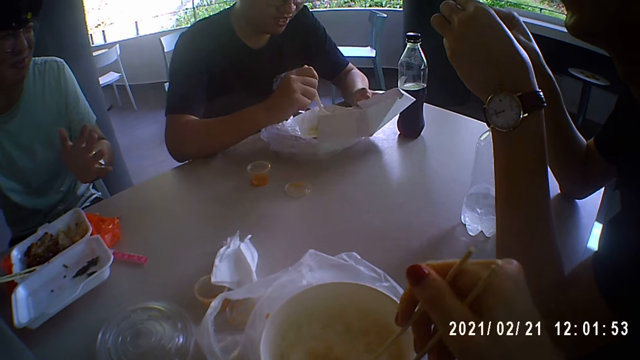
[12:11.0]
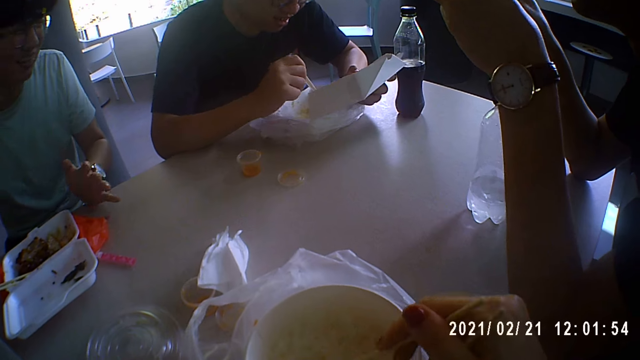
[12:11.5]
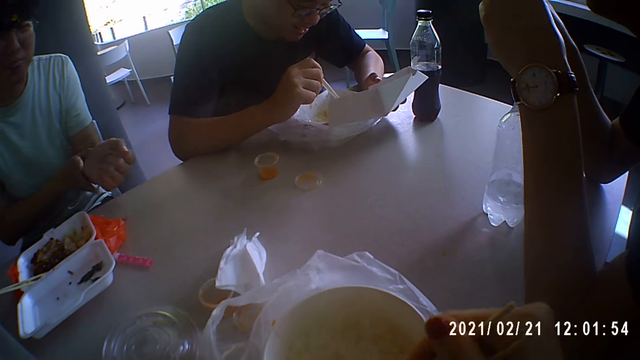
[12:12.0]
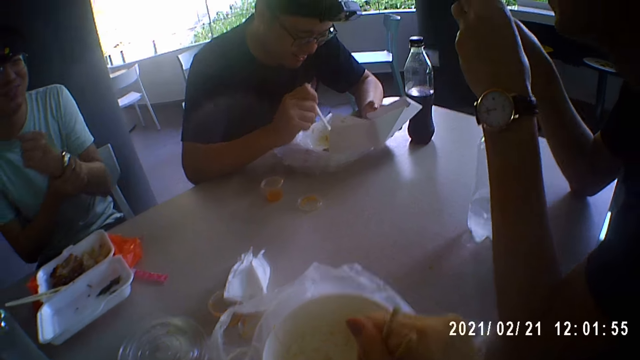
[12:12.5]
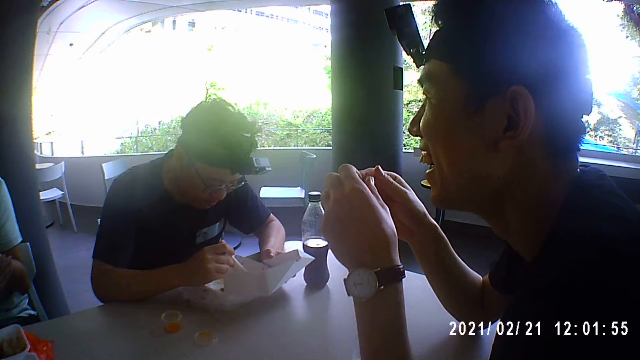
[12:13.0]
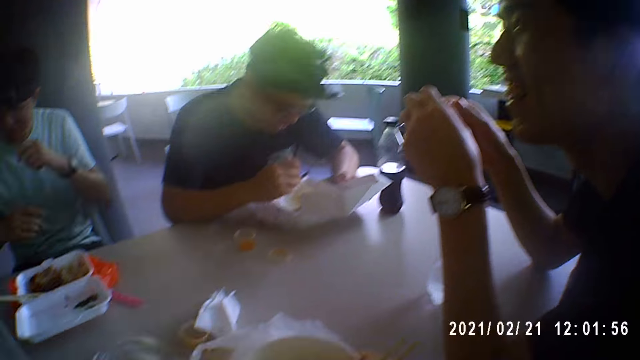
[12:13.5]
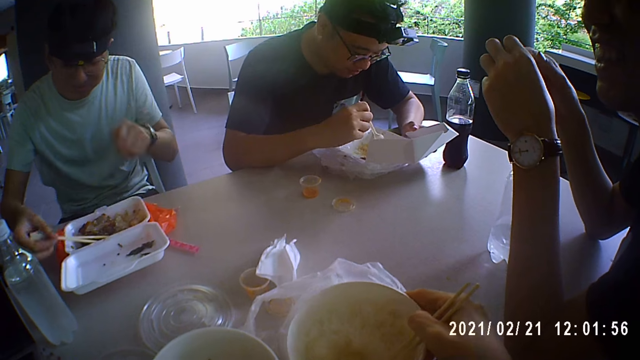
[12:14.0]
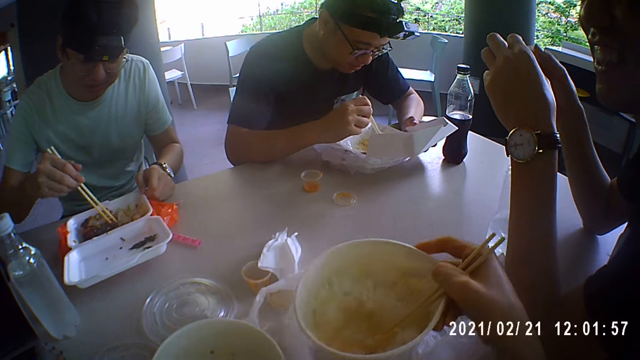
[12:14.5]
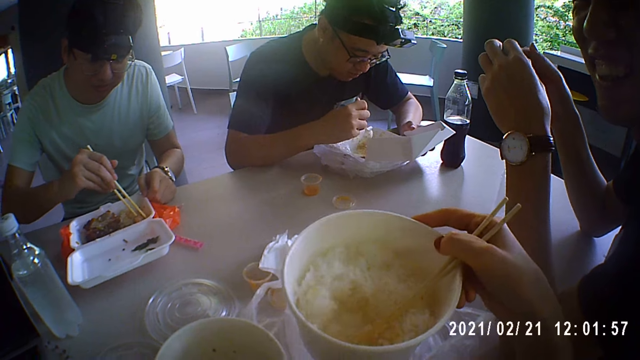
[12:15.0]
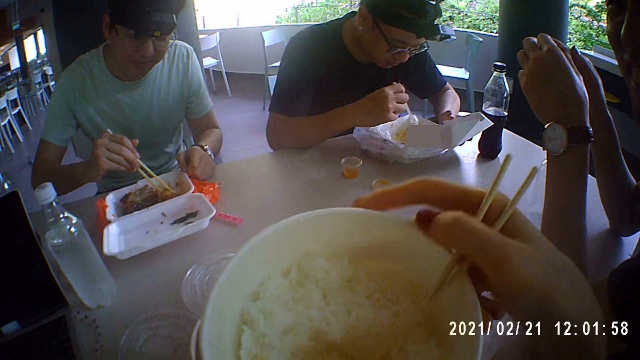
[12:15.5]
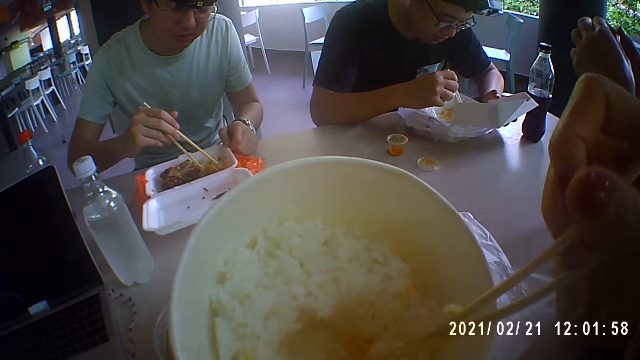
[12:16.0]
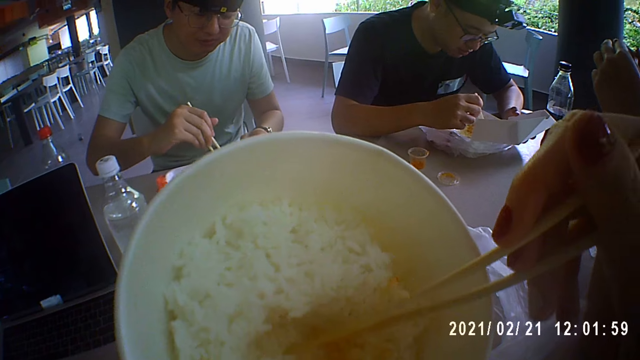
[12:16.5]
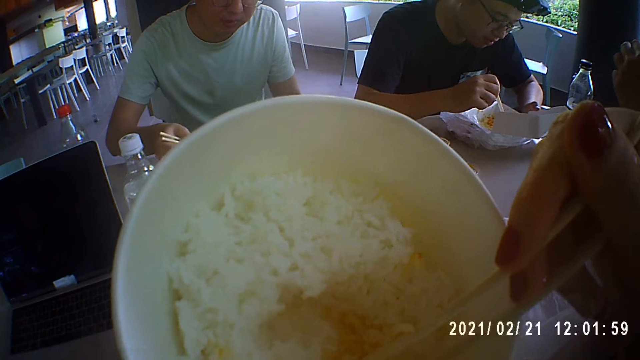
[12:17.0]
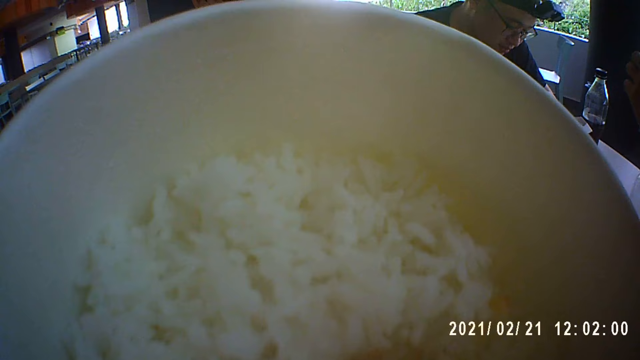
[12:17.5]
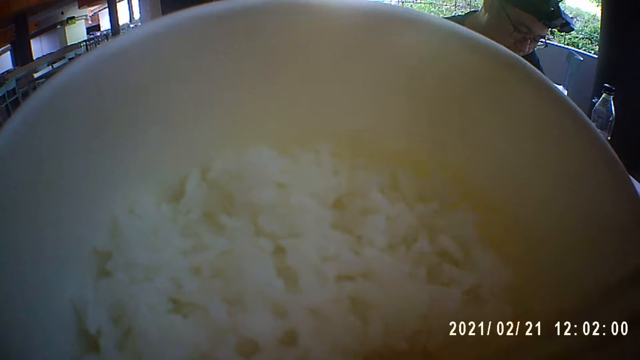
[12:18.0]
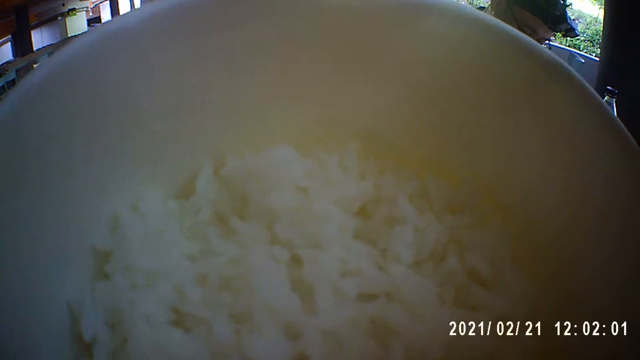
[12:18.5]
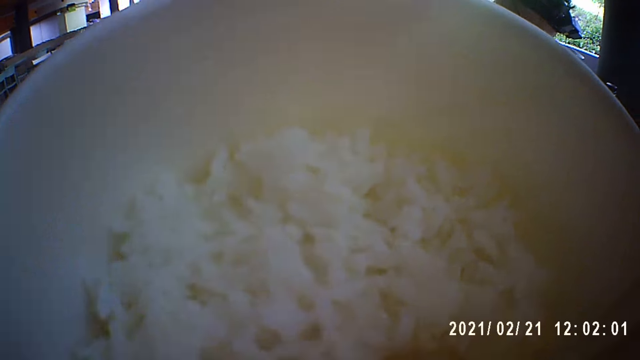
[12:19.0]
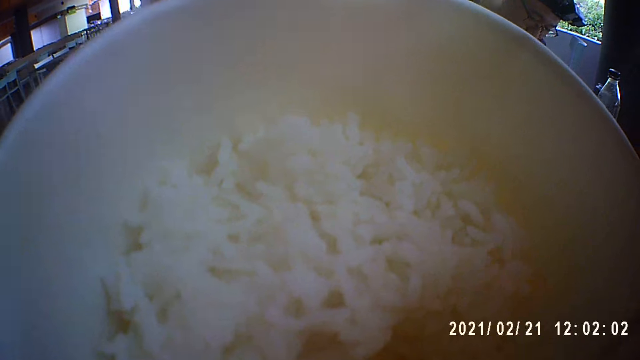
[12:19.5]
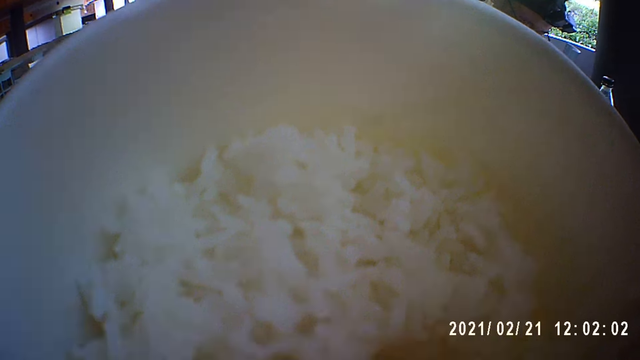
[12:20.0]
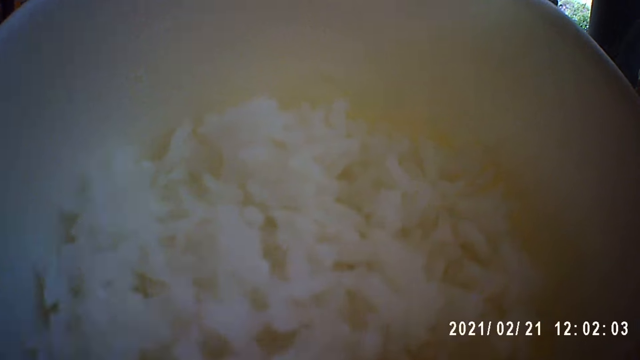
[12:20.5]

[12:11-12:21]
The camera wearer puts the chopsticks in the plate of rice on the table. A man stirs the rice in the plate on the table with the spoon in his right hand. Another man places his left hand on the table and adjusts the watch on his left arm with his right hand. The camera wearer picks the plate of rice from the table with her right hand. The other man adjusts the pair of glasses on his face with his left hand, picks the pair of chopsticks from the plate on the table with his right hand, places his left hand on the table, and moves a piece of meat in the plate on the table with the pair of chopsticks in his right hand. The camera wearer passes the plate of rice in her right hand to her left hand. She eats rice from the plate in her left hand with the chopsticks in her right hand. She scoops the food.

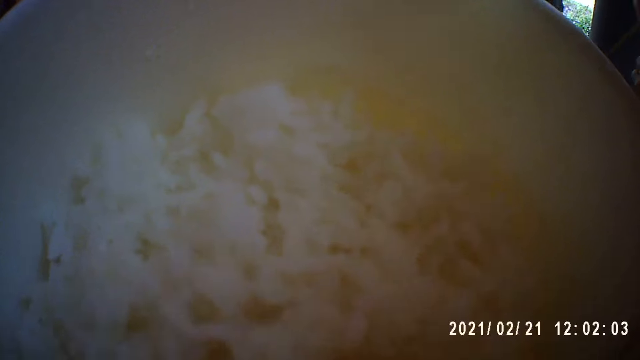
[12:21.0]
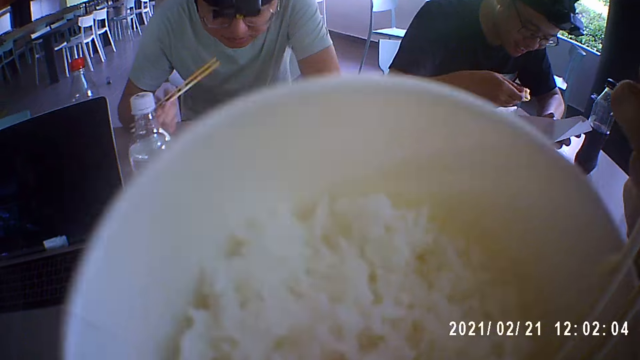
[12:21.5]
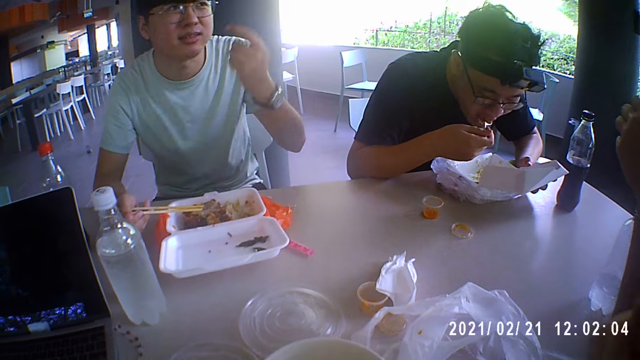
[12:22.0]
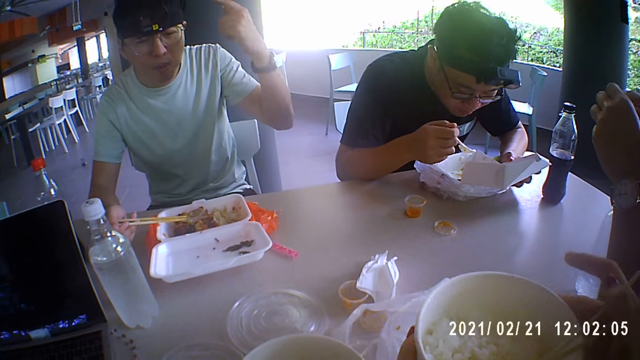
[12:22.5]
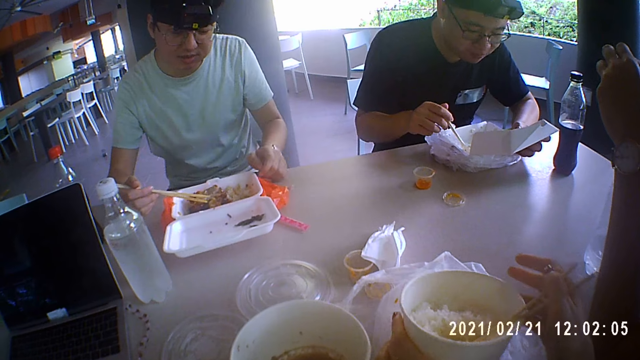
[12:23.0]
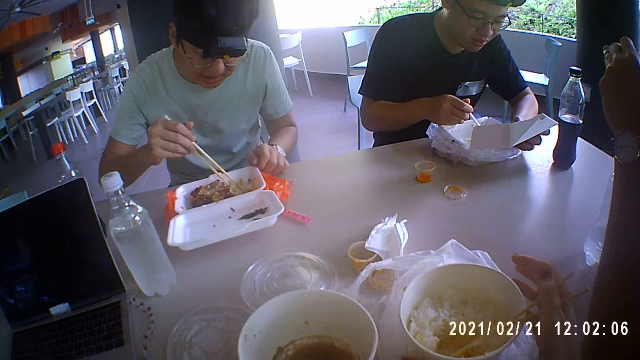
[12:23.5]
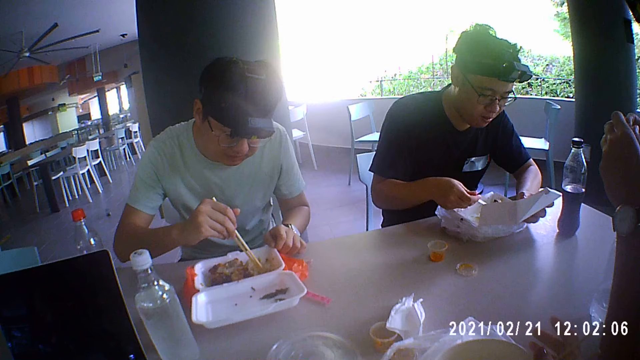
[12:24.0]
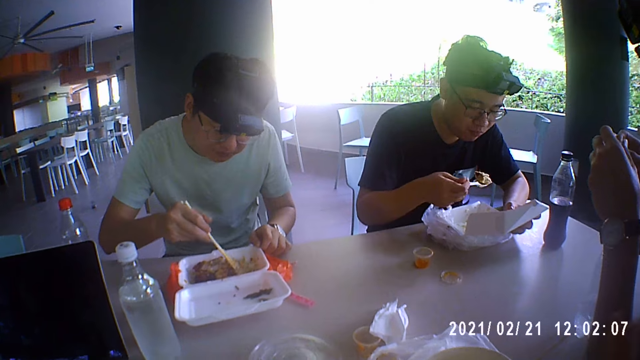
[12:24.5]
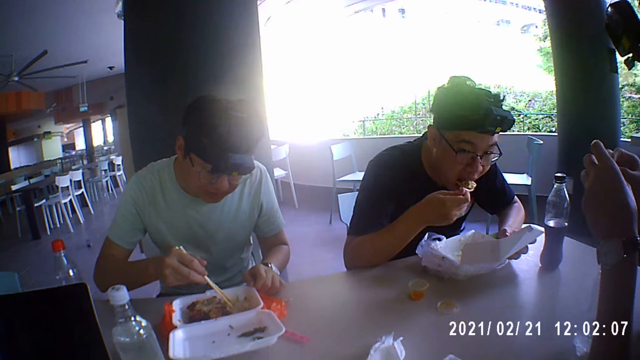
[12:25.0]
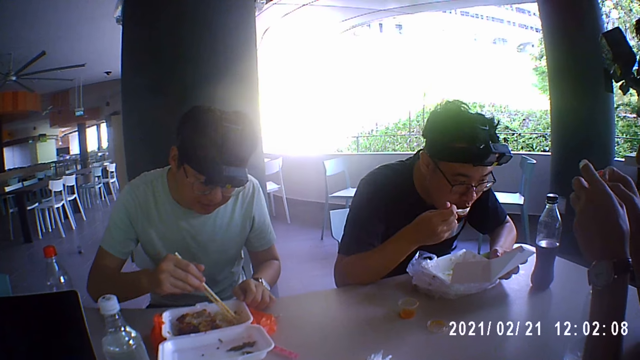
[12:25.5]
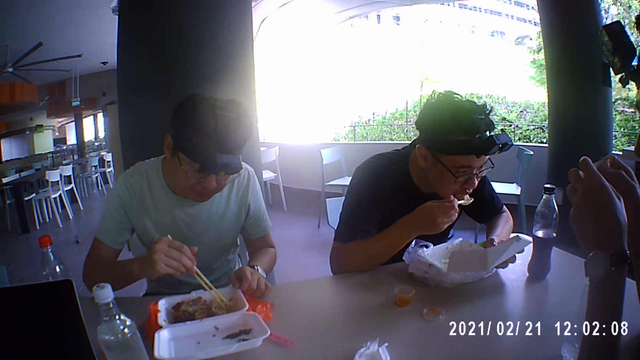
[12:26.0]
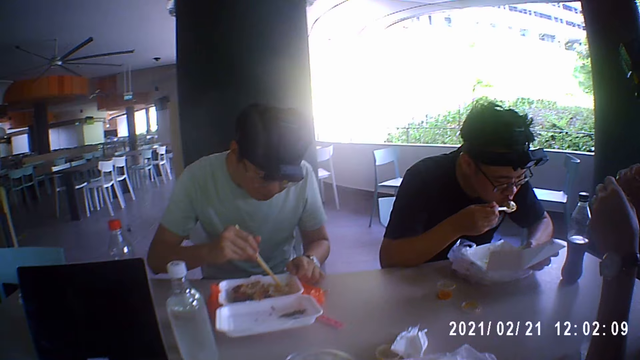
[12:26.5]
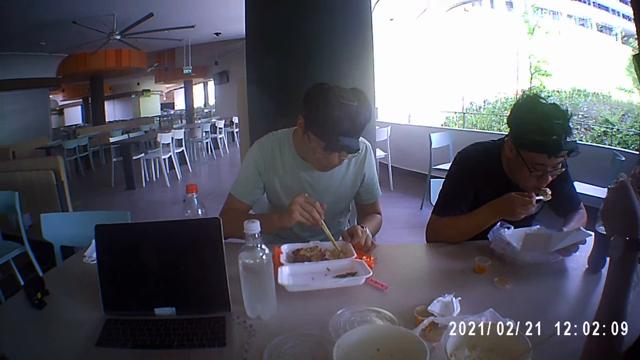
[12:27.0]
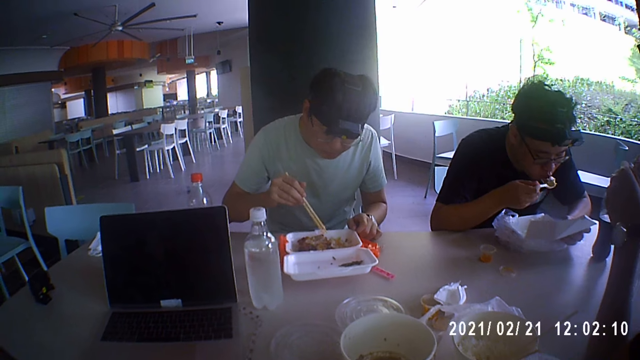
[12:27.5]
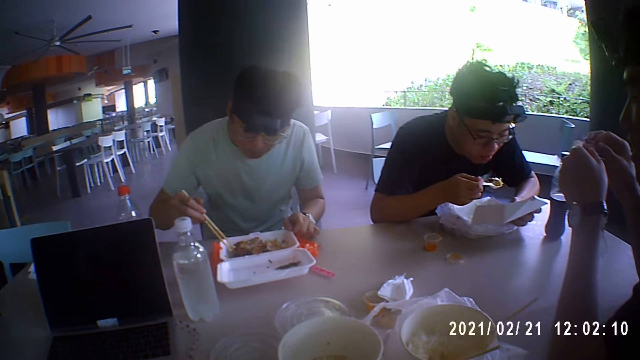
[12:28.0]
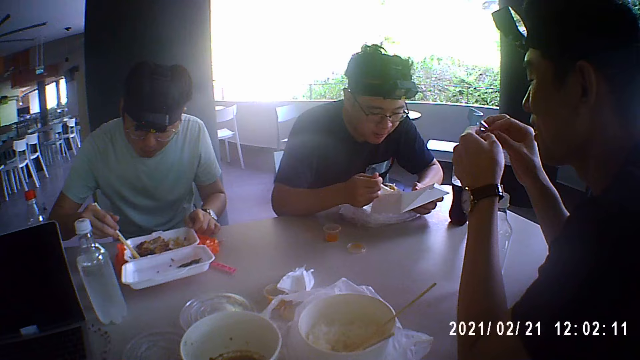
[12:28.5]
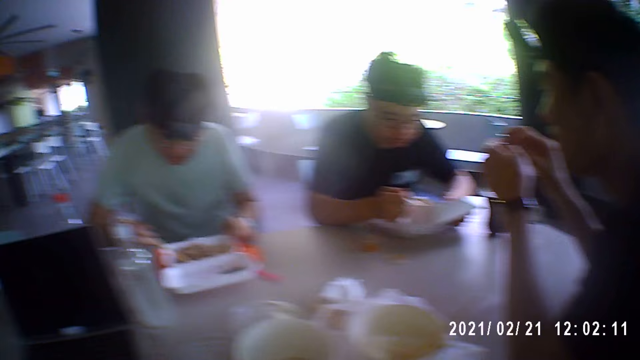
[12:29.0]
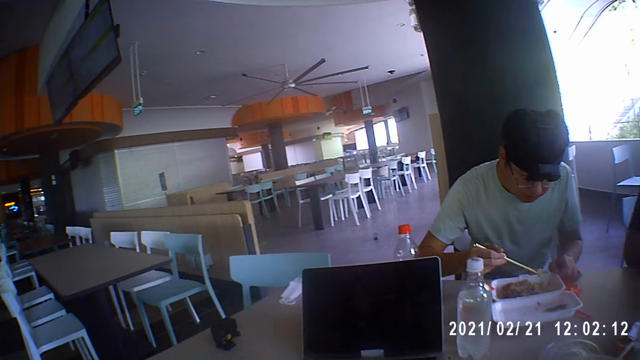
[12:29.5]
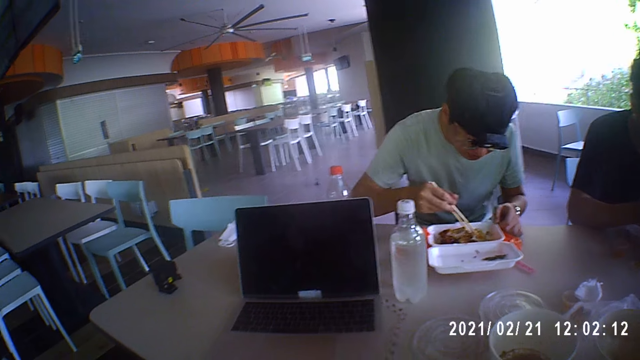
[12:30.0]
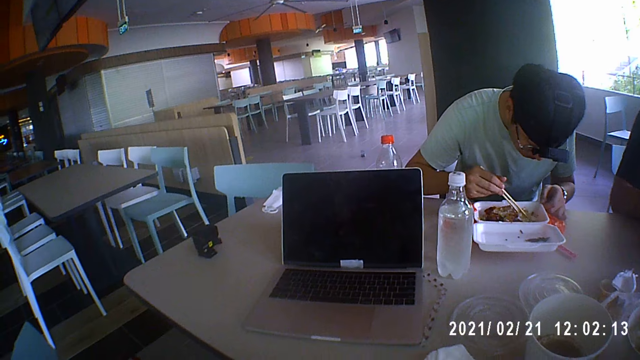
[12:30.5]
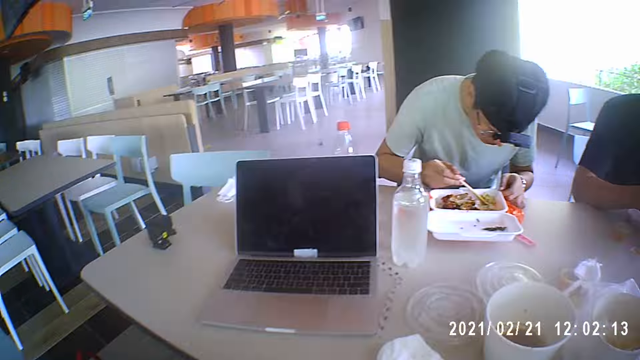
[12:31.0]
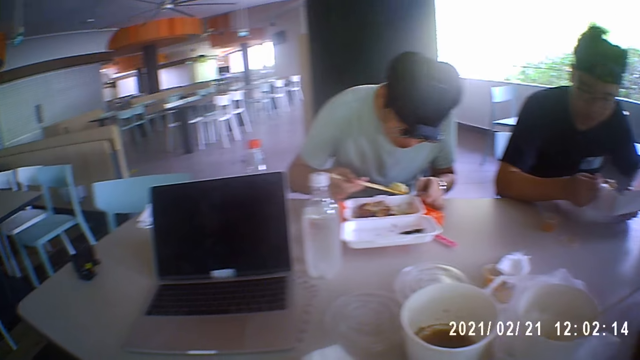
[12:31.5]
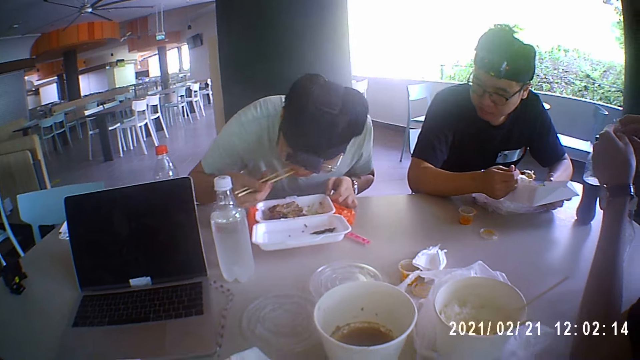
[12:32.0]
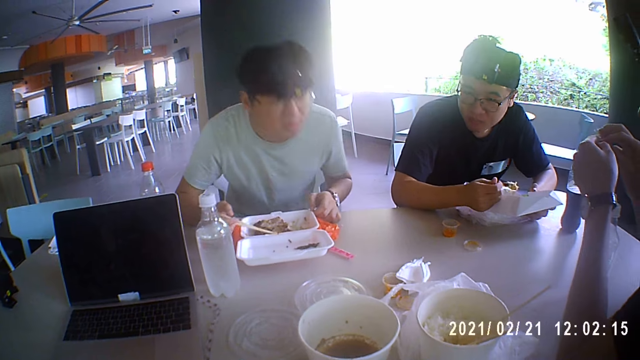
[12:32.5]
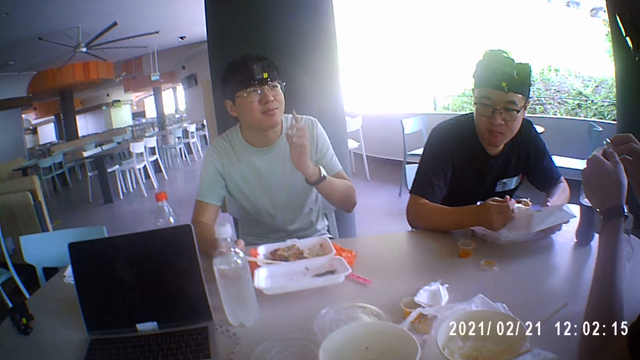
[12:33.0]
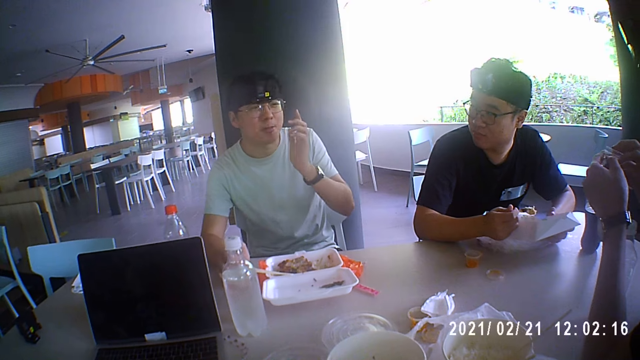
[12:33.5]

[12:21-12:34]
A man lifts his left hand from the table. Another man puts the rice on the spoon in his right hand in his mouth. The first man gesticulates with his left hand. The camera wearer places the plate of rice in her hands on the table. The first man places his left hand on the table. The other man scoops meat from the plate on the table with the spoon in his right hand. The first man stirs the rice in the plate on the table with the pair of chopsticks in his right hand and scoops the food. The other man puts the meat on the spoon in his right hand in his mouth. The first man scoops the food. He takes rice from the plate on the table with the pair of chopsticks in his right hand, puts the rice on the pair of chopsticks in his right hand in his mouth, and places the pair of chopsticks in his right hand in the plate on the table. The first man interacts with the camera wearer, the other man, and a third man.
